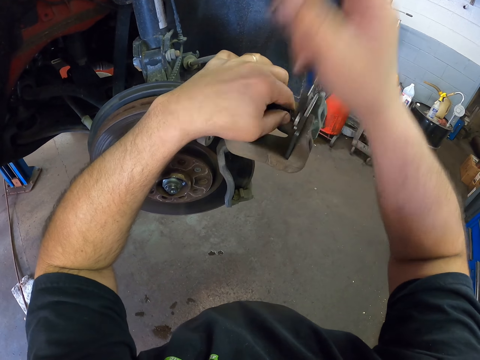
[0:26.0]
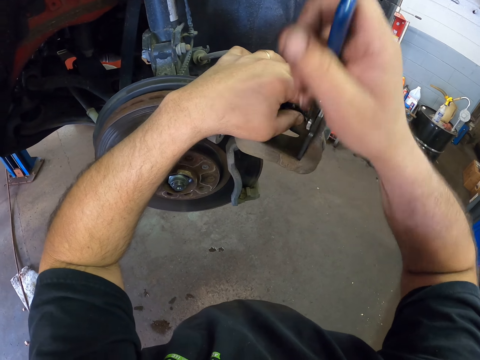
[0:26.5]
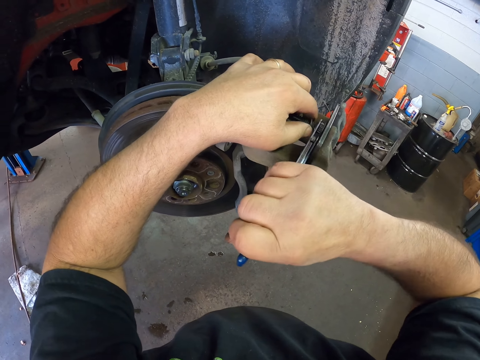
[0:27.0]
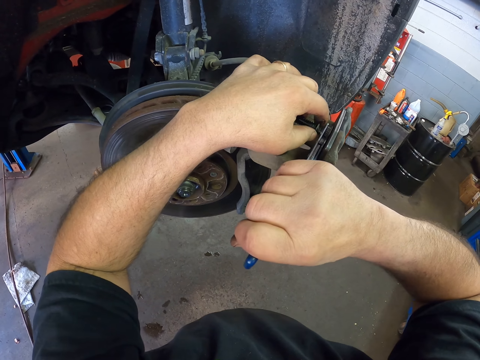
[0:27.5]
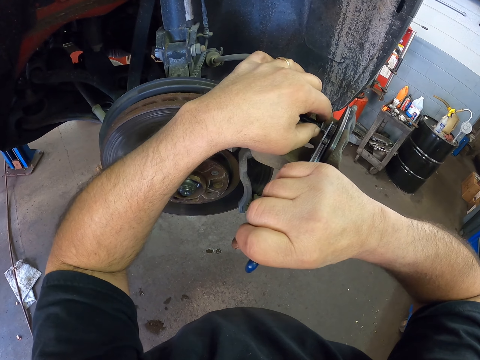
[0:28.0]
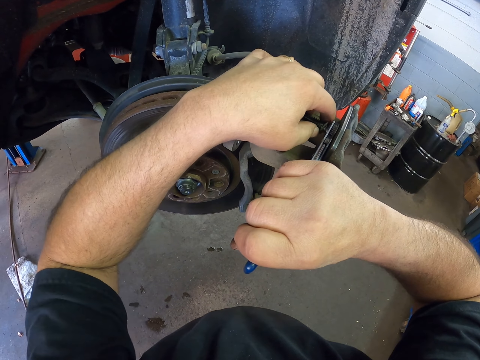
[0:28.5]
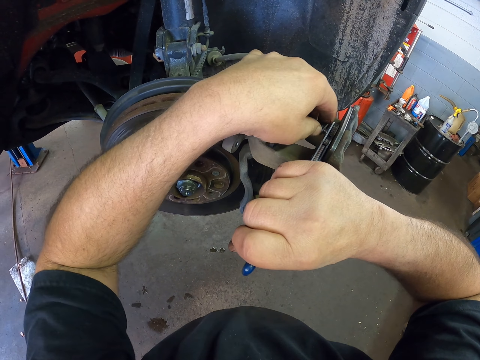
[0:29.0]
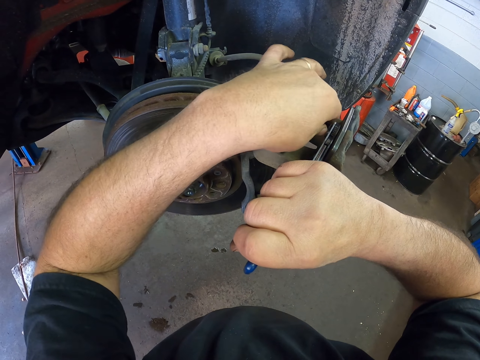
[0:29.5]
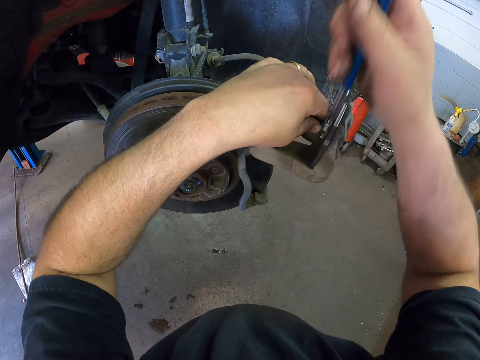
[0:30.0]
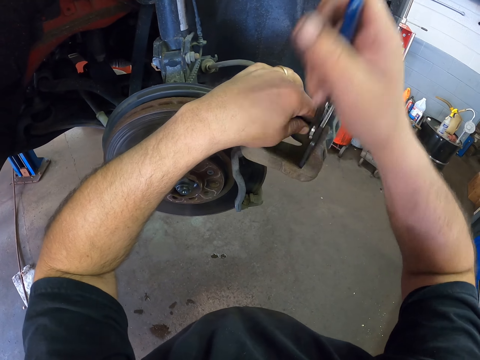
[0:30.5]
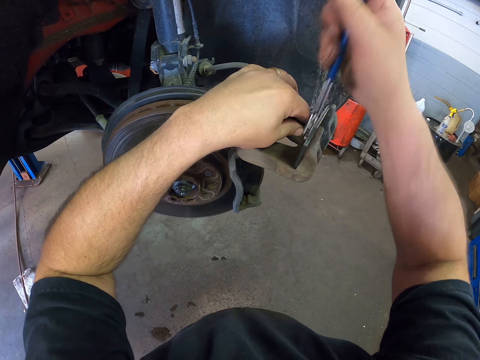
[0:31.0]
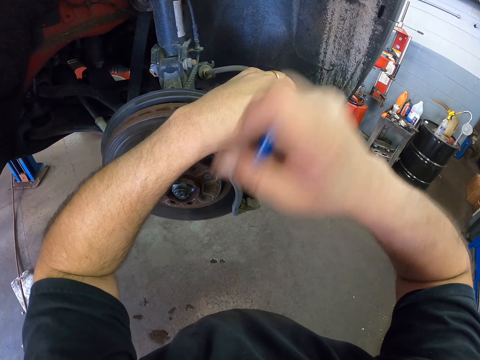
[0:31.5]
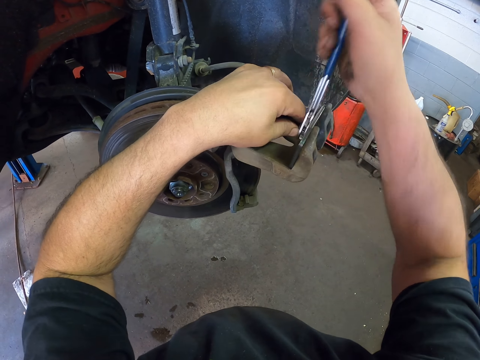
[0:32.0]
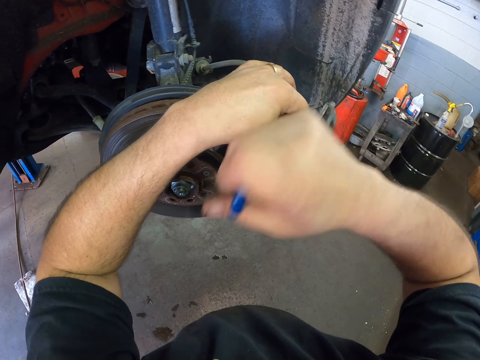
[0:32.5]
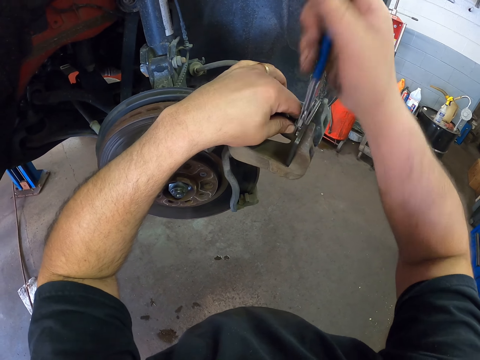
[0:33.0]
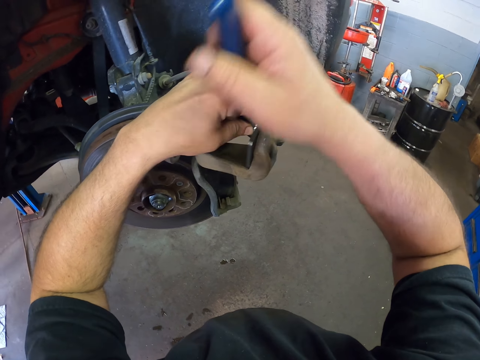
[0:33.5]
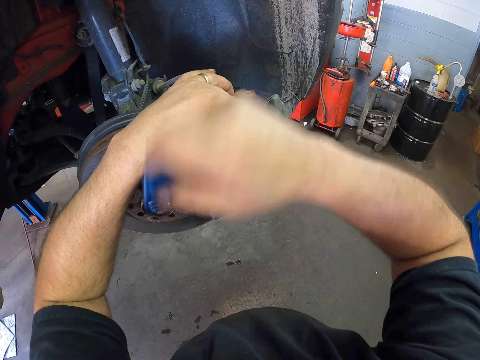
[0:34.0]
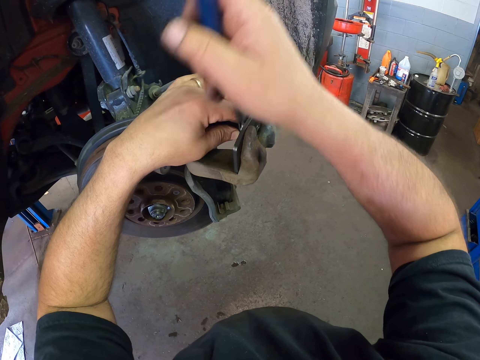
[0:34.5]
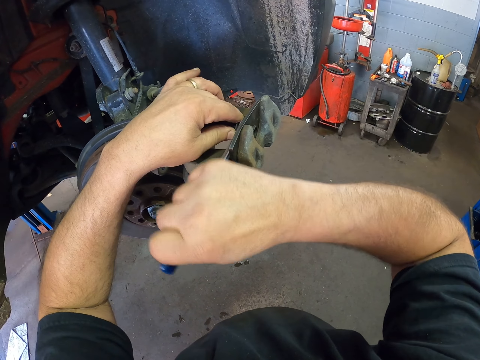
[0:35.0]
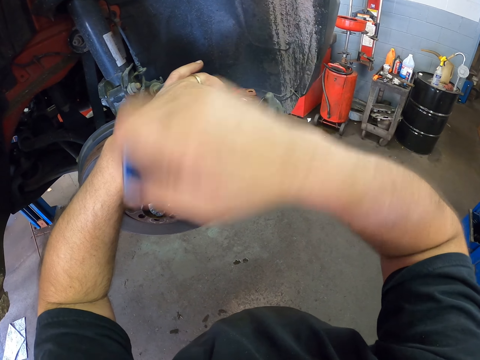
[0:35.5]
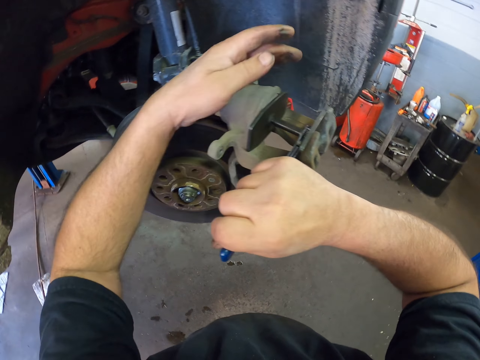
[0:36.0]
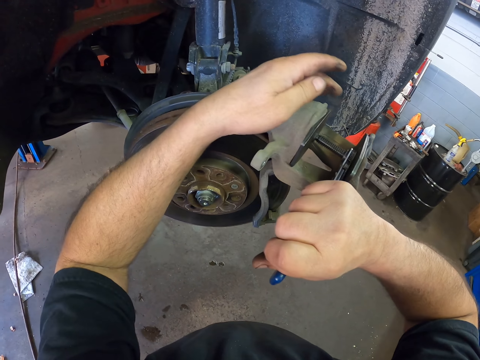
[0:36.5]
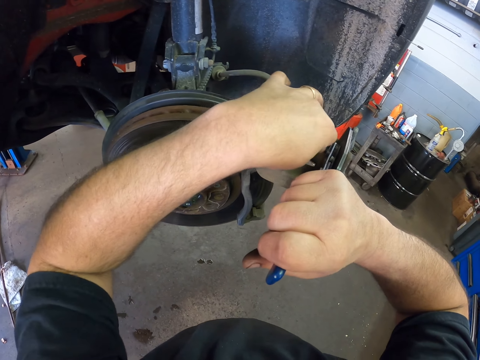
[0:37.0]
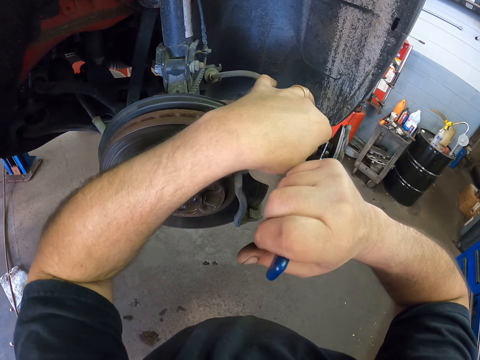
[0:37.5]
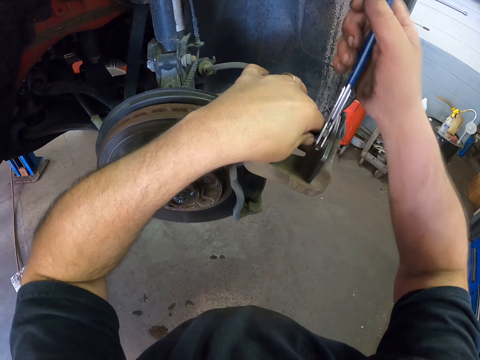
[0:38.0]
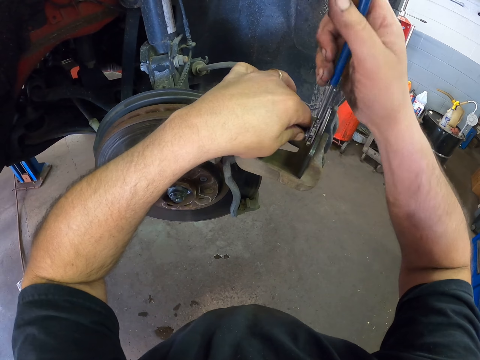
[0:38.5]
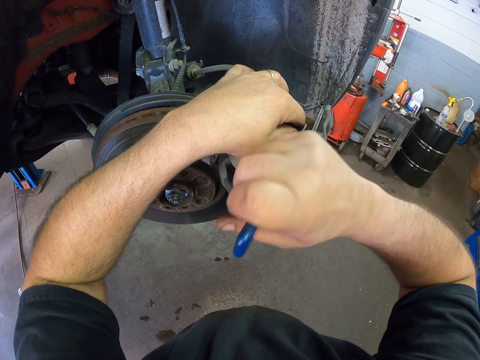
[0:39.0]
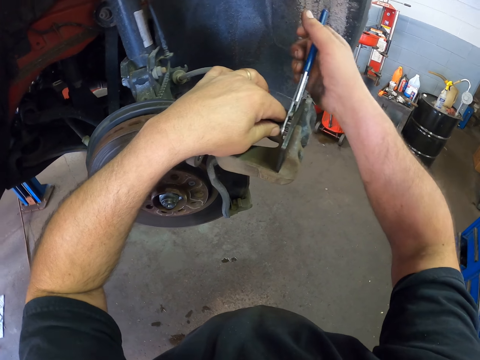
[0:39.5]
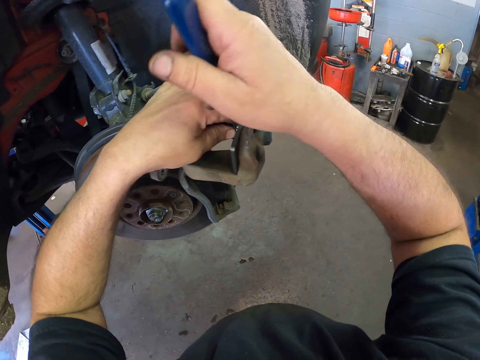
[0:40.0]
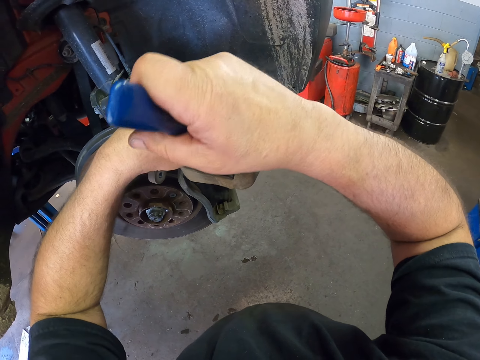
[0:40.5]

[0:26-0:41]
The camera wearer adjusts the caliper press tool. They loosen a nut. They use the caliper press tool on the caliper housing. They swing the metal. They loosen the nut.

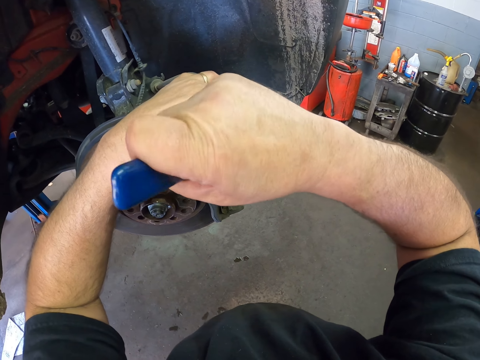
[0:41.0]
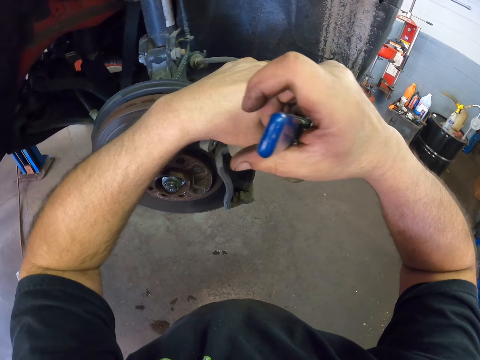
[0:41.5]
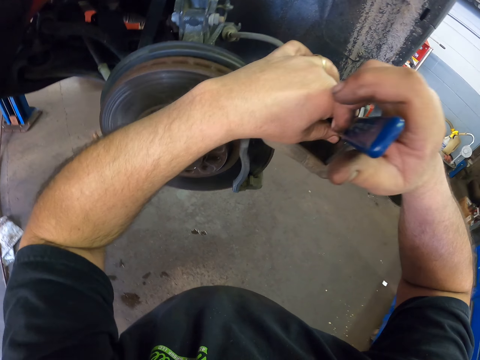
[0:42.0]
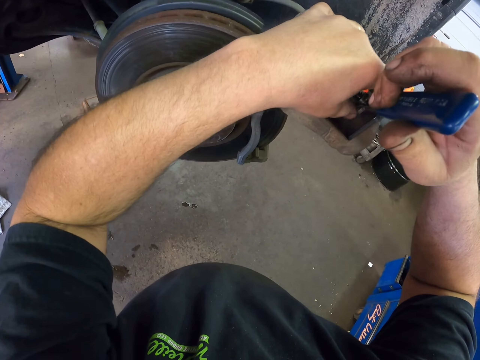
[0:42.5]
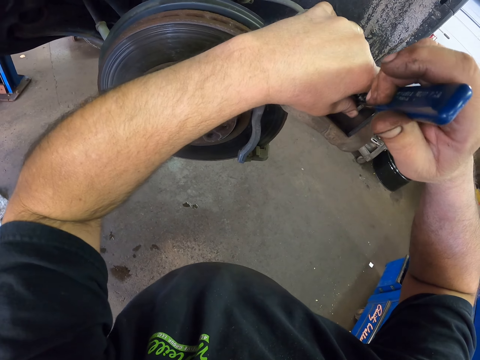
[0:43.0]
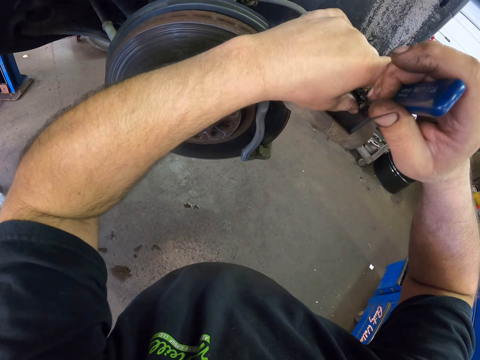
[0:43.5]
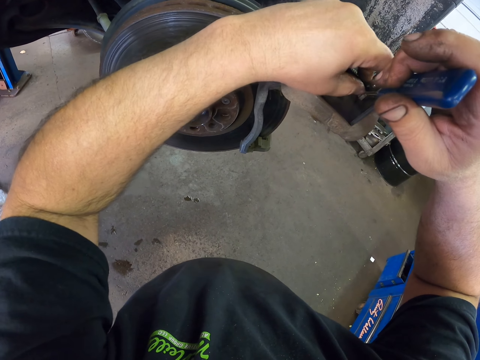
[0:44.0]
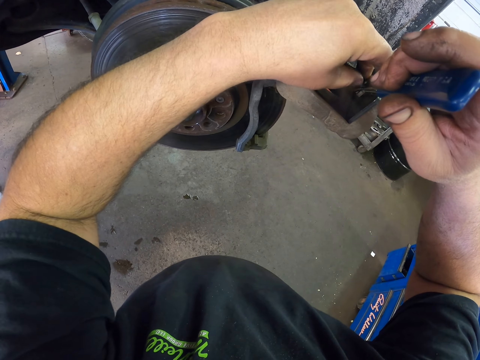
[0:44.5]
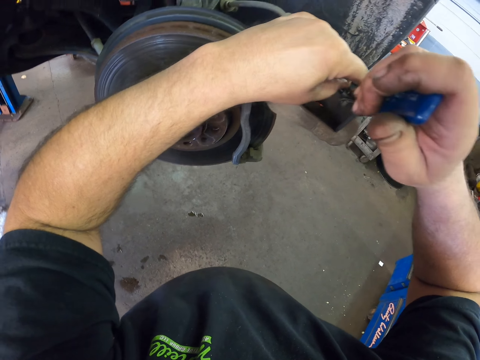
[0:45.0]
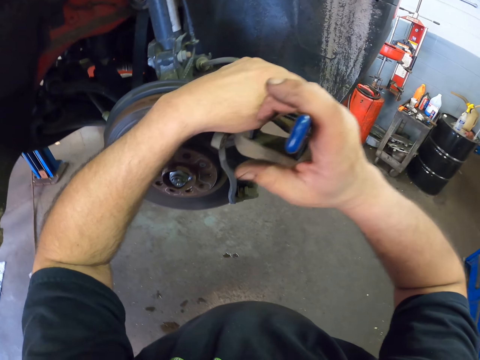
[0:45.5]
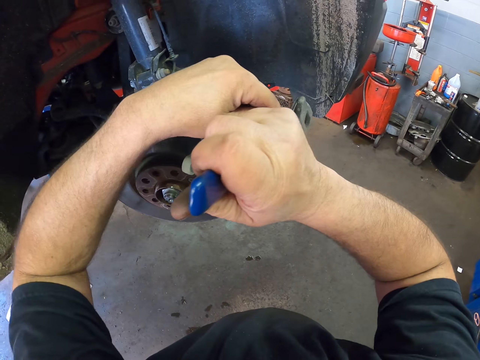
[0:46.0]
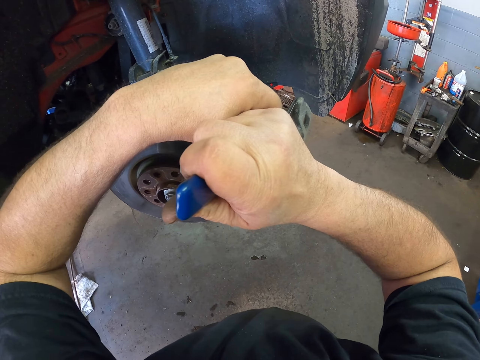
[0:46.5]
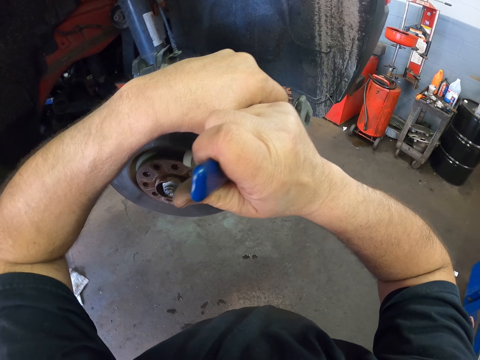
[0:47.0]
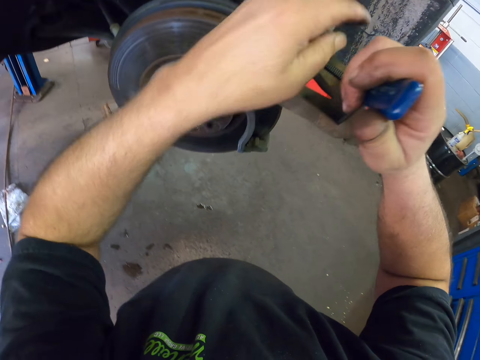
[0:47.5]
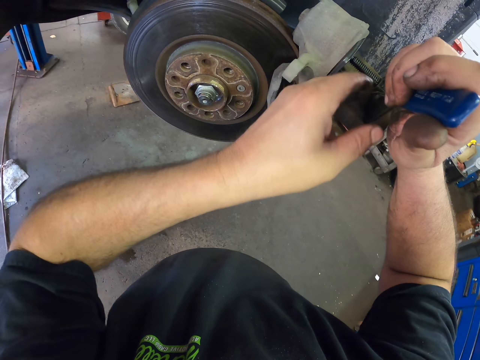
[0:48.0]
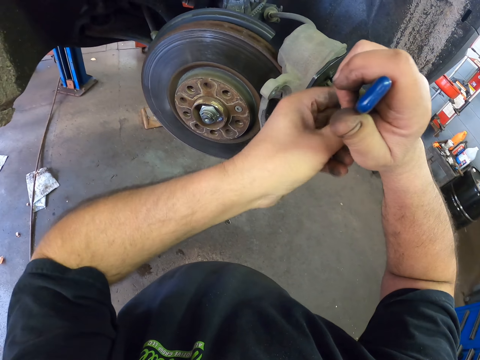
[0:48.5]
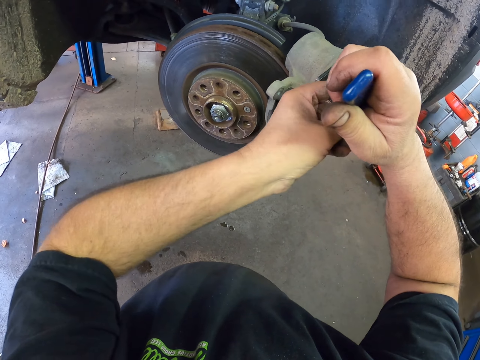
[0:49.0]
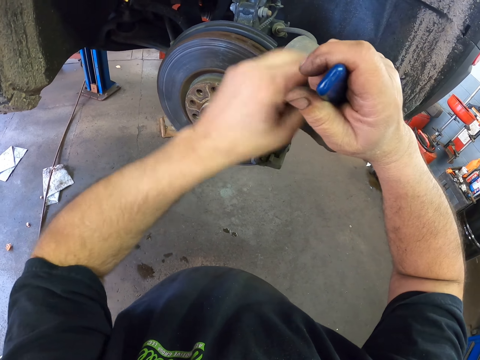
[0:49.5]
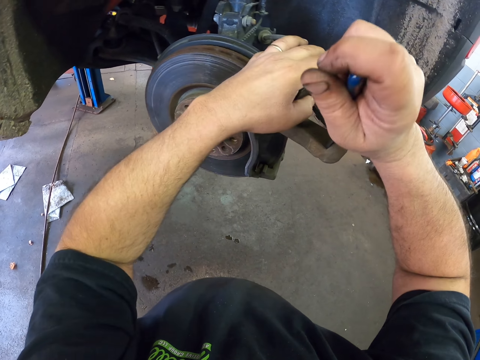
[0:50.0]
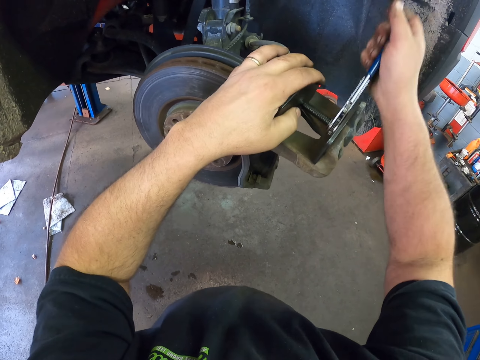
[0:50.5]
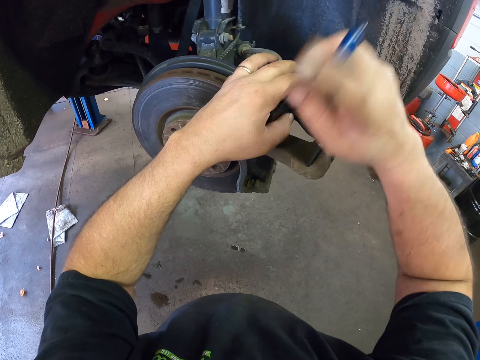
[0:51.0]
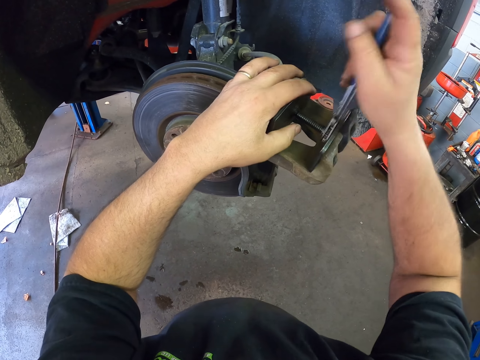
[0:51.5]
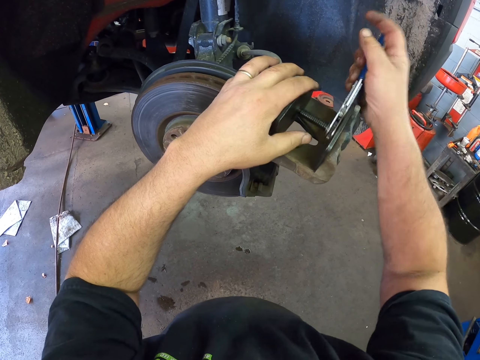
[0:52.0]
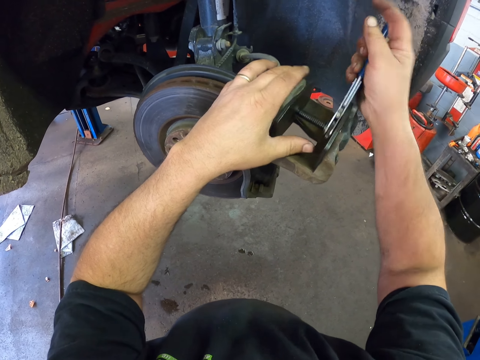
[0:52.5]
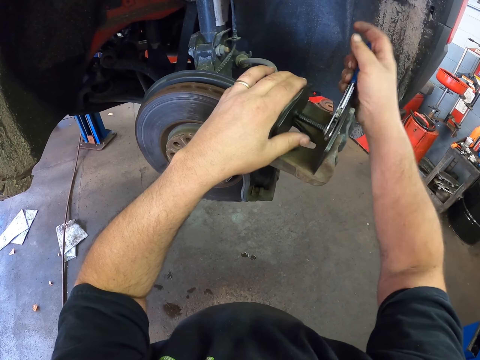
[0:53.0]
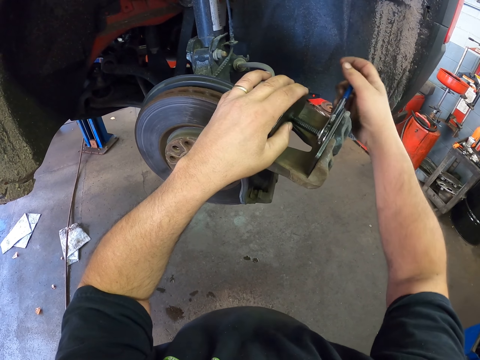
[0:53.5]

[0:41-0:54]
The camera wearer adjusts the brake caliper tool. They hold the metal. They loosen a nut. They use the caliper press tool on the caliper housing. They swing the metal.
